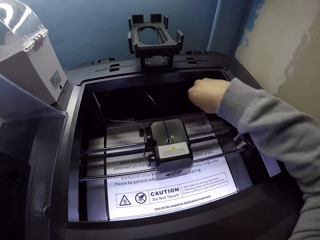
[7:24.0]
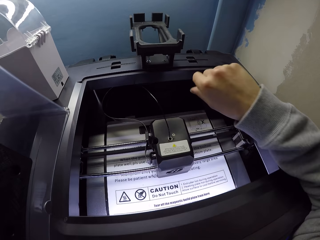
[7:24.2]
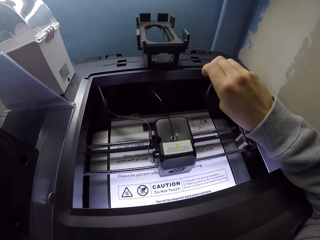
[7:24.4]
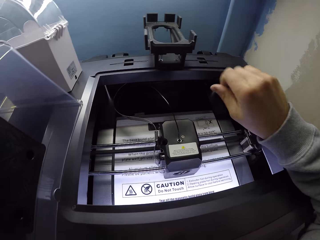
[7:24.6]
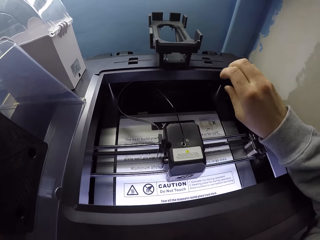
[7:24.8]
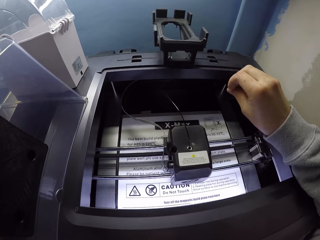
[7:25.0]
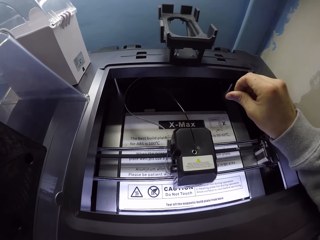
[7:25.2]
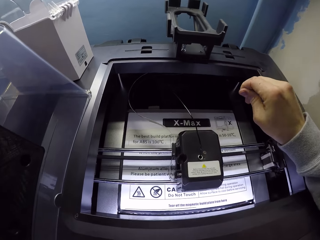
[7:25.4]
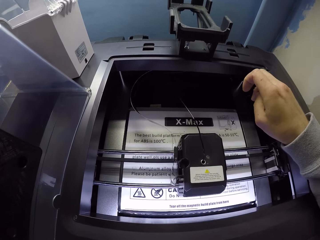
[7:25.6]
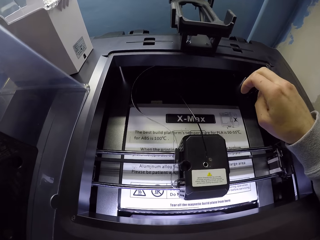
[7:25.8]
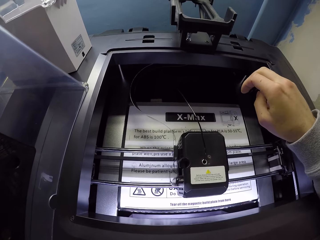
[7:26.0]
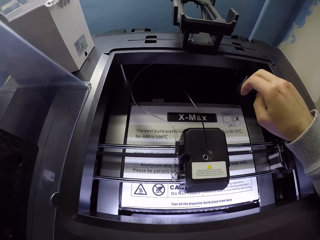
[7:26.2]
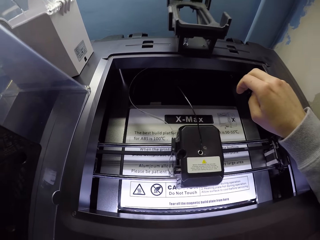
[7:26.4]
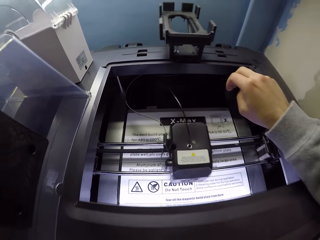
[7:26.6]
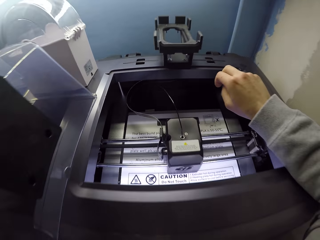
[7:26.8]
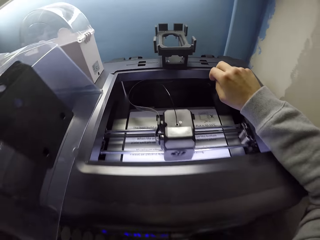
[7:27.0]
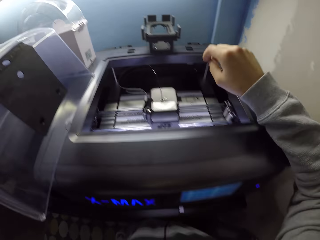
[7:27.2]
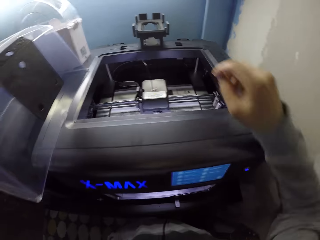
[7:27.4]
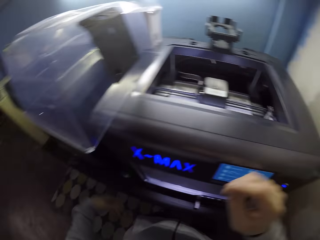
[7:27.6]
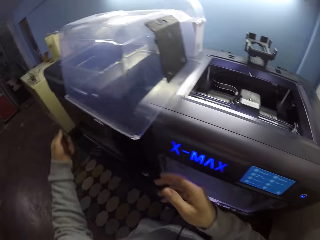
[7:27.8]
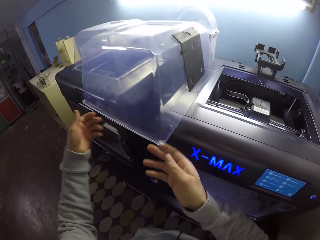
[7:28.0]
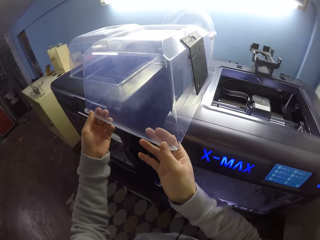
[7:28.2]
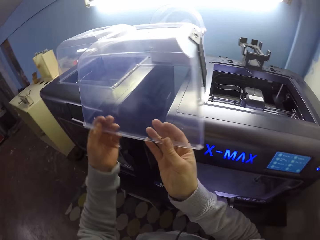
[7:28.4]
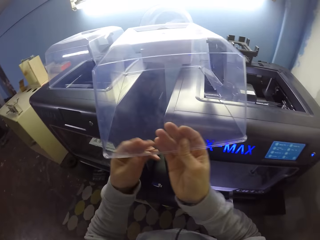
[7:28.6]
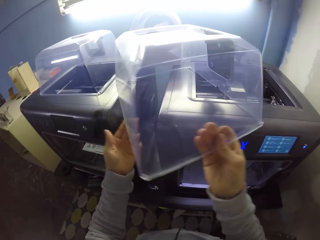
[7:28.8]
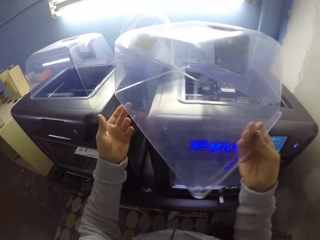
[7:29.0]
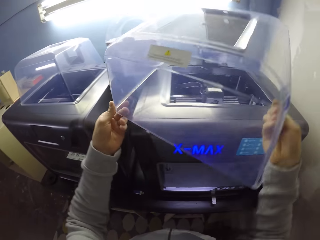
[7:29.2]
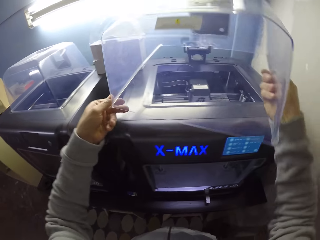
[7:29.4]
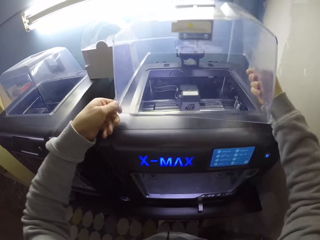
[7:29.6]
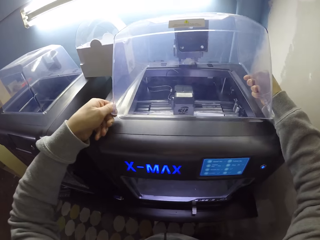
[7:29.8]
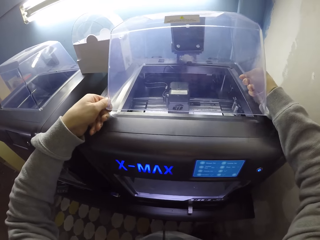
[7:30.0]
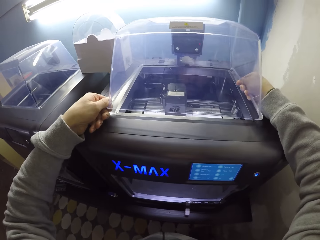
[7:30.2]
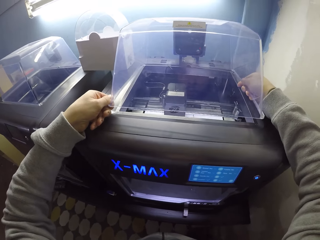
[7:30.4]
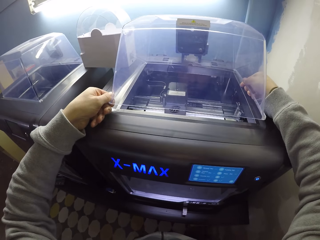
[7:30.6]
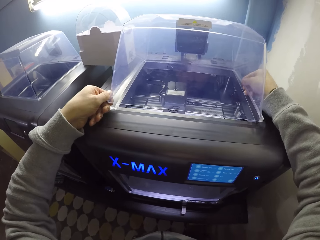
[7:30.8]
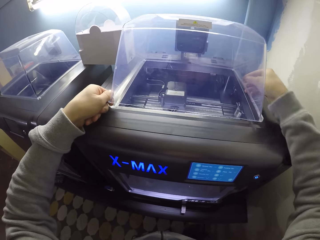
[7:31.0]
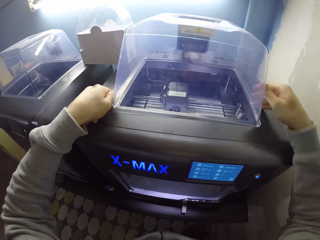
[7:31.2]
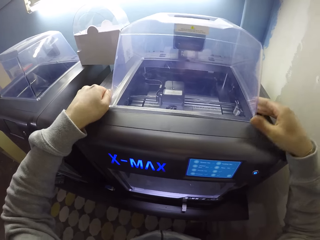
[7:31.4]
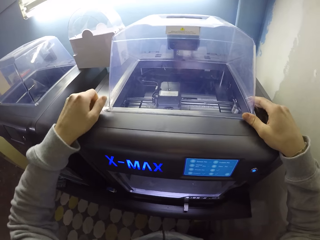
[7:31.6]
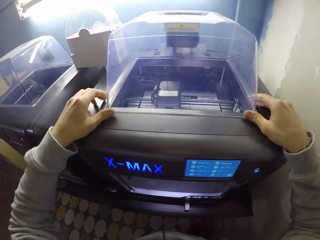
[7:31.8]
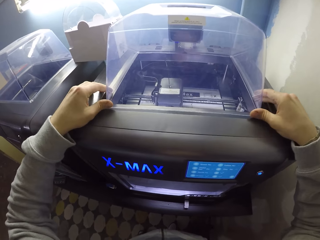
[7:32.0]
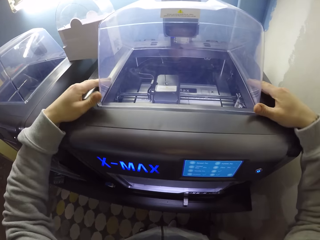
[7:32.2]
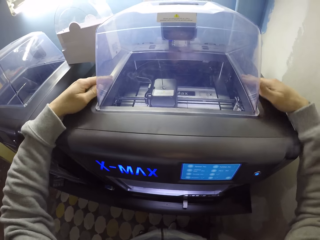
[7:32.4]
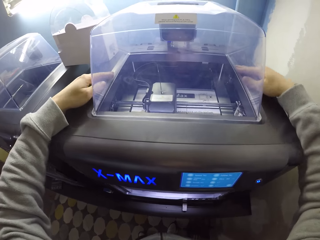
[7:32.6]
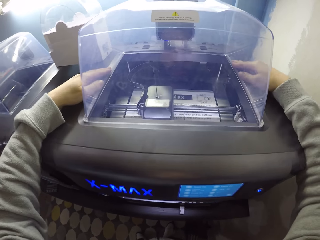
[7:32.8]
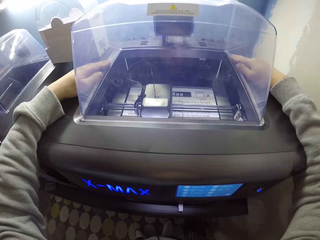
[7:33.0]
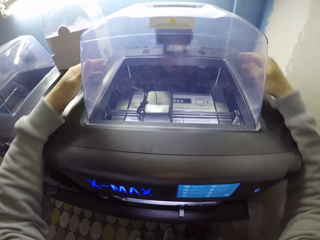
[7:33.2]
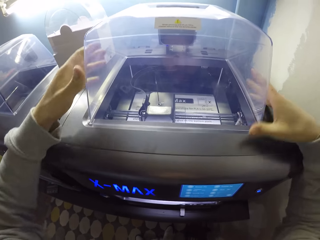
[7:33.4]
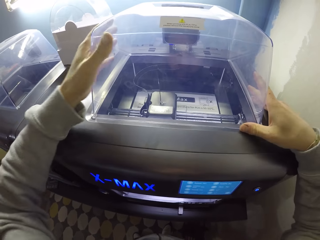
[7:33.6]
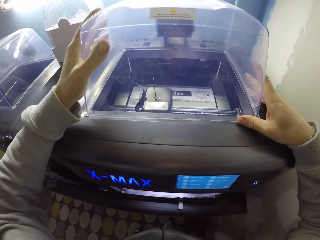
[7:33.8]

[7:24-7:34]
The camera wearer moves his hand away, rubs his fingers, and rests his hand on the printer. He moves to the left. He holds part of the printer. He carries the cover of the printer from the top of the printing machine with his hands. He covers the printing machine with the cover in his hands.

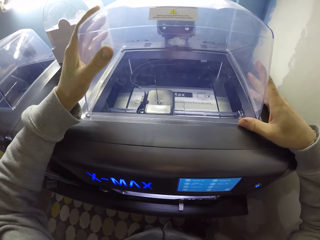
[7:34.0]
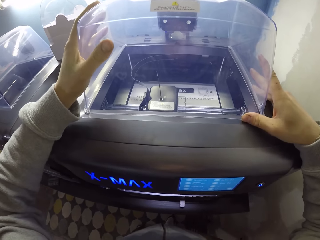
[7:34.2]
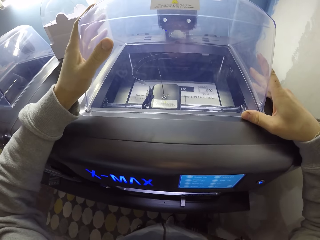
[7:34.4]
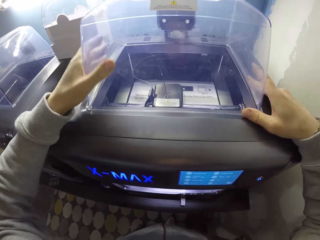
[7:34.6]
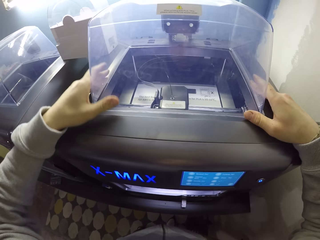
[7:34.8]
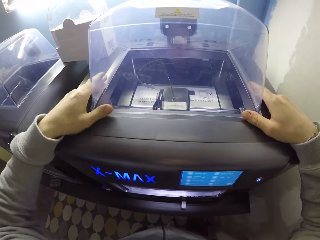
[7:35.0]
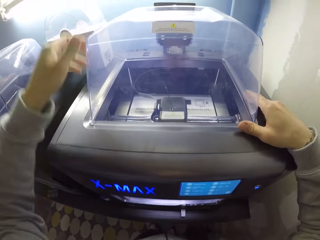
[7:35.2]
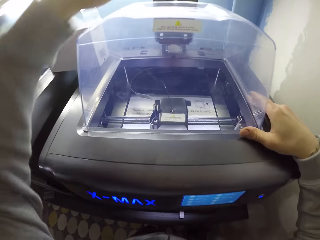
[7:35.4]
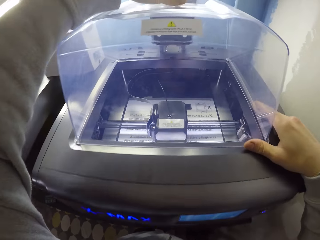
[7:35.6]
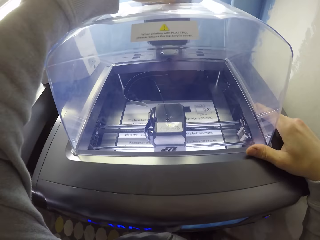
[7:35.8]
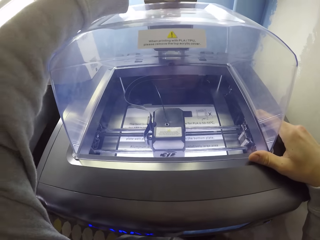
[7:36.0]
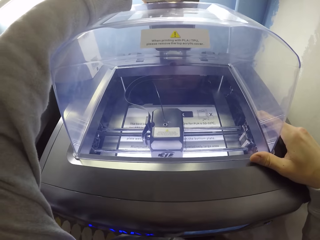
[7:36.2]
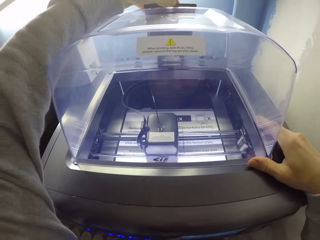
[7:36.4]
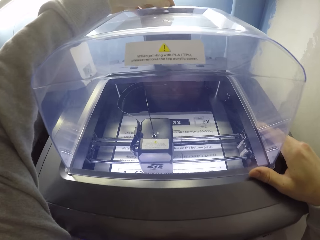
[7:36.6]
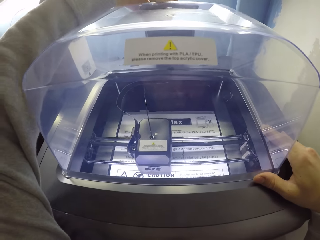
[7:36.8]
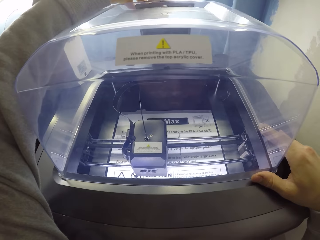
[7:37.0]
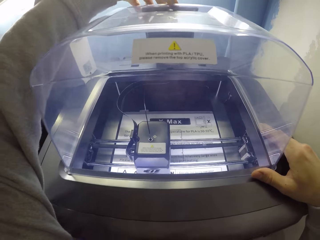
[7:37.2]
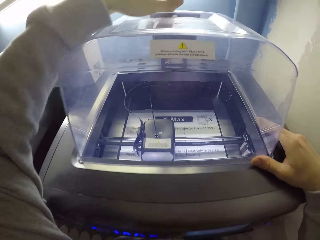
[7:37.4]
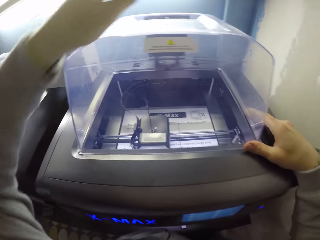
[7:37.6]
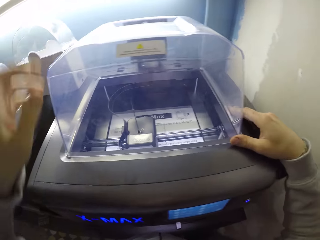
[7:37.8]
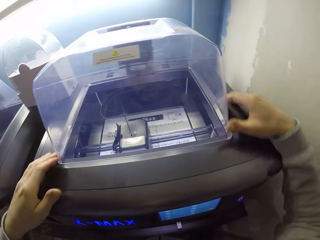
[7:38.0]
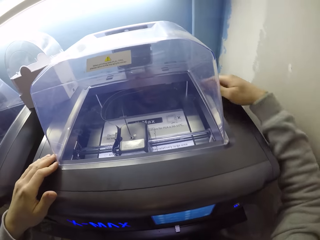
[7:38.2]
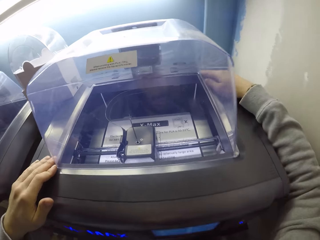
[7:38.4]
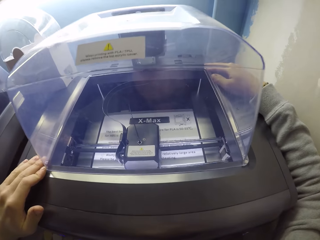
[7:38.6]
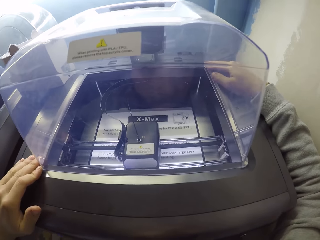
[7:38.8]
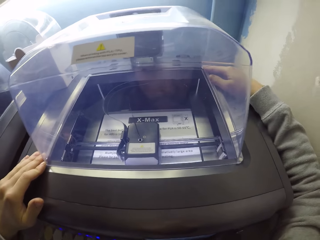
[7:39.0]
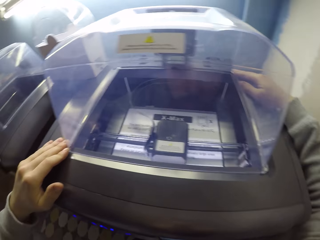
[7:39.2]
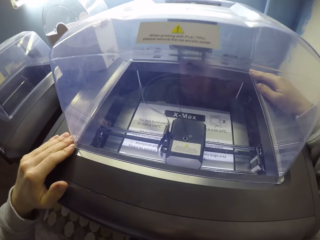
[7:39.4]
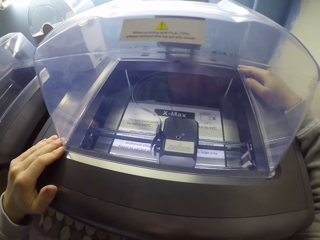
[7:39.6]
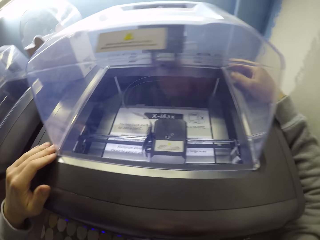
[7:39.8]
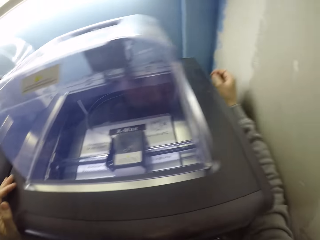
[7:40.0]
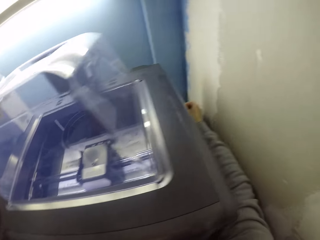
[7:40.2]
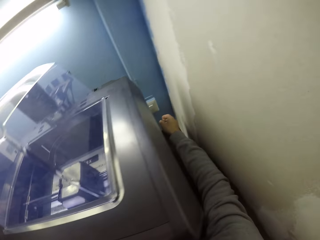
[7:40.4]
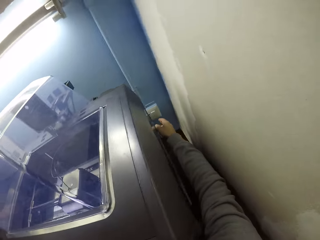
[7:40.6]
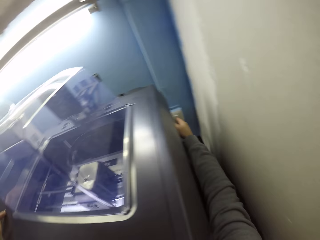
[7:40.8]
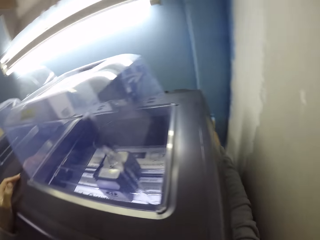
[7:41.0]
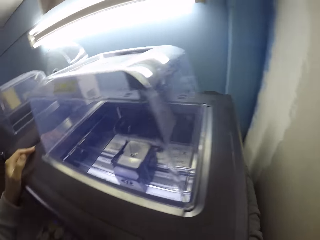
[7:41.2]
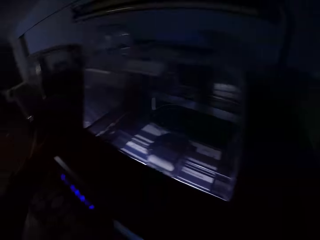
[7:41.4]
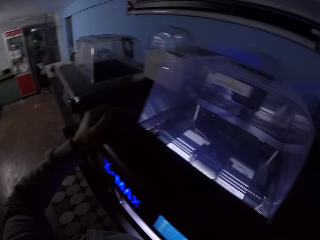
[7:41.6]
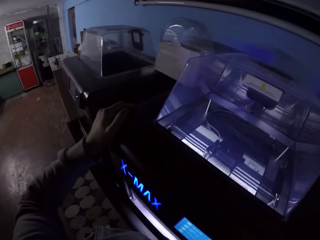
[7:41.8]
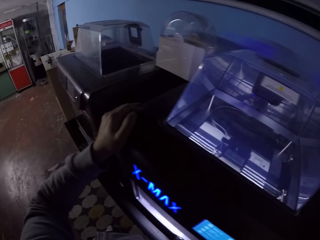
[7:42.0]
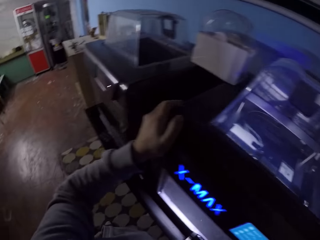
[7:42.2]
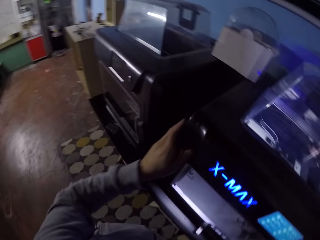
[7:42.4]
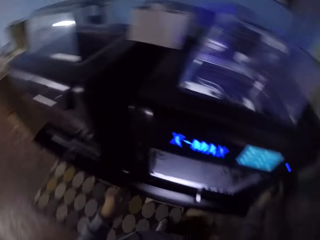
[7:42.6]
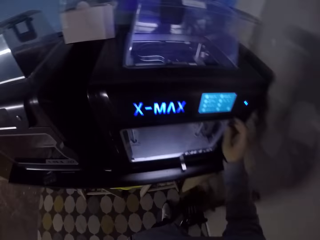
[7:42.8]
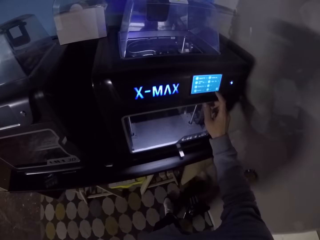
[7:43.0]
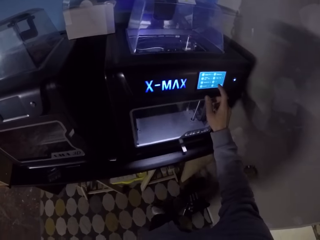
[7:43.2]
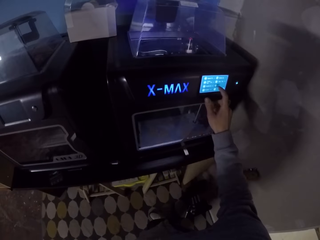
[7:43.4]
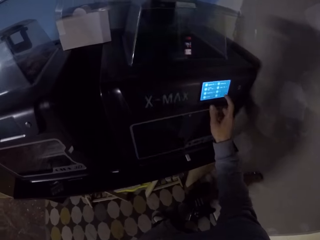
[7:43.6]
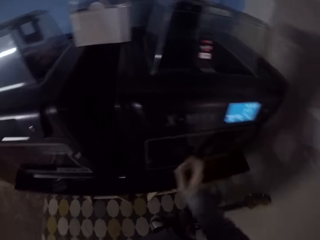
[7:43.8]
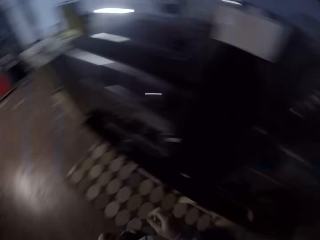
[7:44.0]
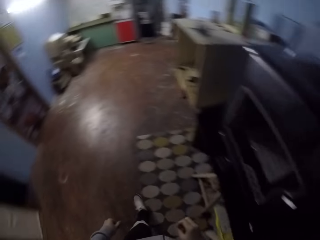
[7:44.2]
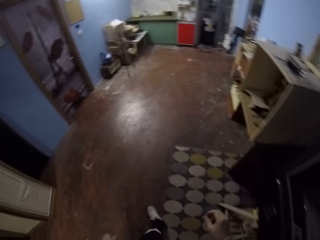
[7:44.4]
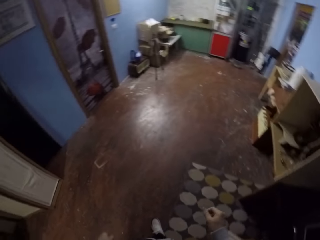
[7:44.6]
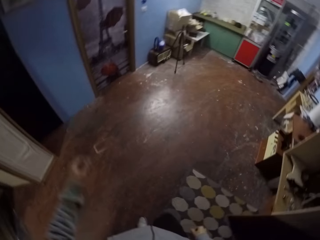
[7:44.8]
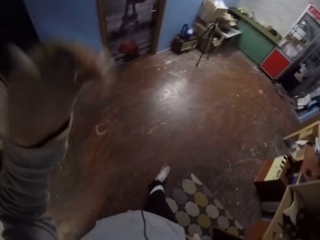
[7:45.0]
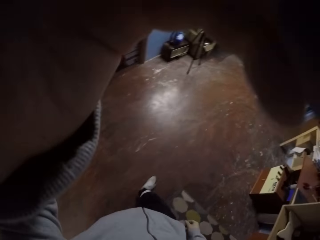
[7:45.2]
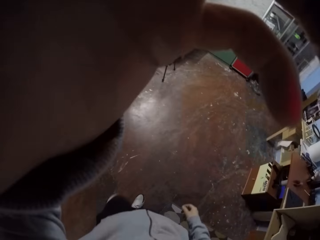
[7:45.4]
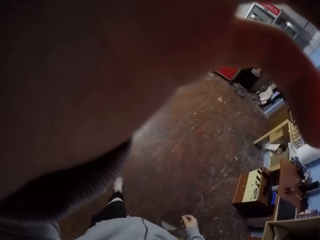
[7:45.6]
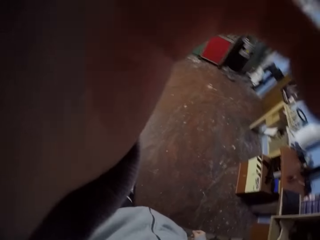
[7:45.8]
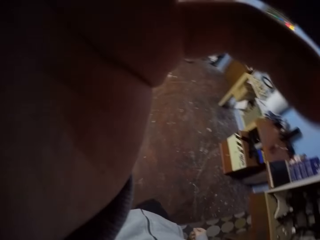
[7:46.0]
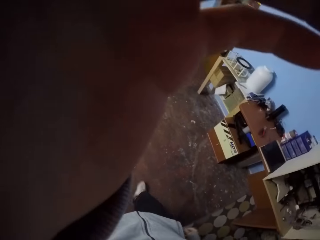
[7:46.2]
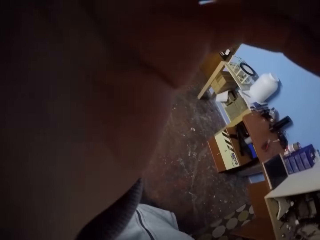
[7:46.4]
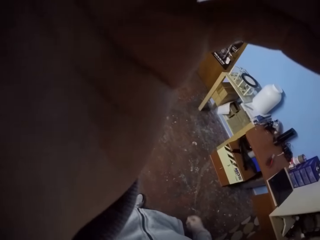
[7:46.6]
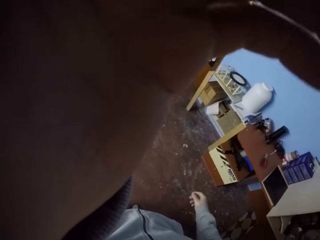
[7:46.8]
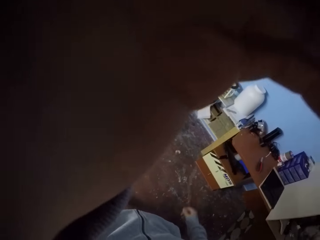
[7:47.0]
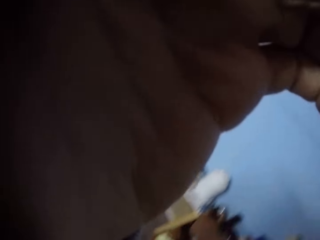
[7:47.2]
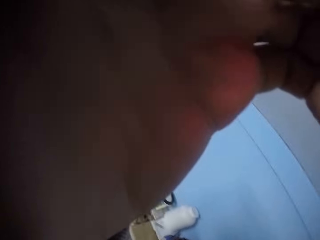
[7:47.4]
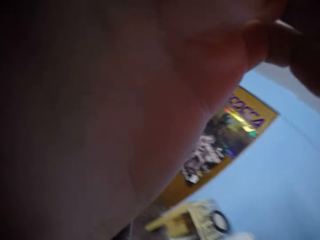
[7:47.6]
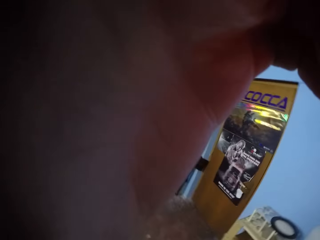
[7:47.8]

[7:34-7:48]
The camera wearer adjusts the cover on the printing machine with his hands. He moves his hand along the printer, adjusts part of the printer. He moves his hand along the printer. He touches a switch of the printing machine with his right hand. He removes his hand from the printer. He operates the printing machine with his right hand. He walks around. He touches his camera with his hands. He adjusts the camera.
